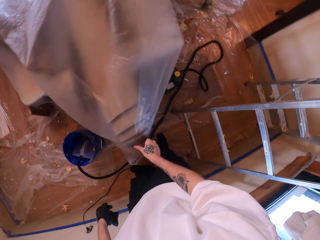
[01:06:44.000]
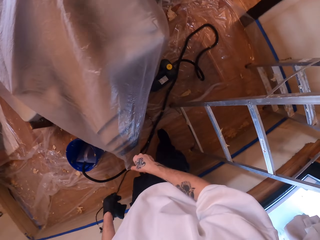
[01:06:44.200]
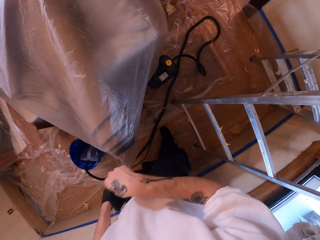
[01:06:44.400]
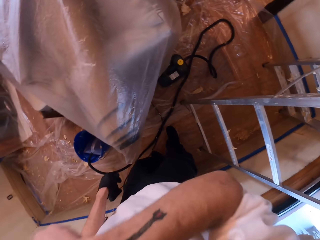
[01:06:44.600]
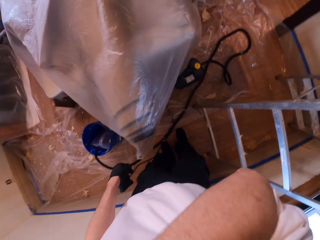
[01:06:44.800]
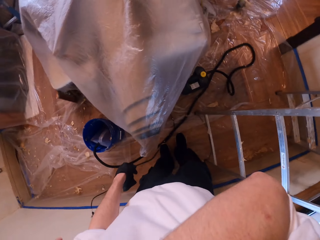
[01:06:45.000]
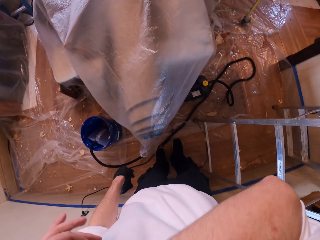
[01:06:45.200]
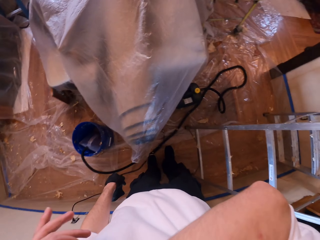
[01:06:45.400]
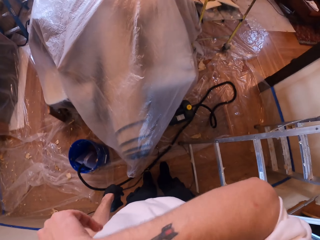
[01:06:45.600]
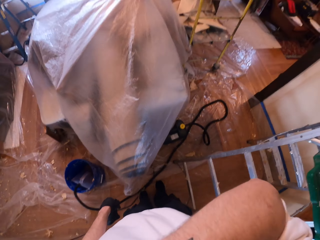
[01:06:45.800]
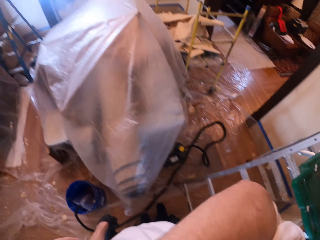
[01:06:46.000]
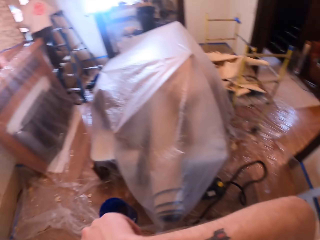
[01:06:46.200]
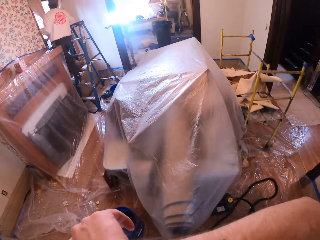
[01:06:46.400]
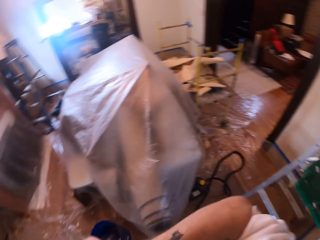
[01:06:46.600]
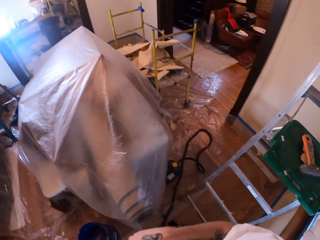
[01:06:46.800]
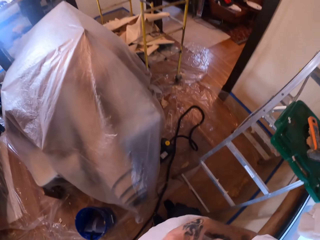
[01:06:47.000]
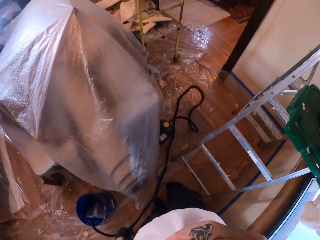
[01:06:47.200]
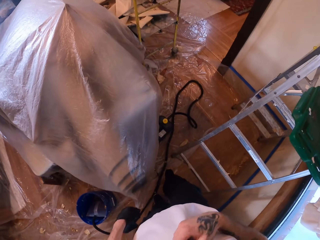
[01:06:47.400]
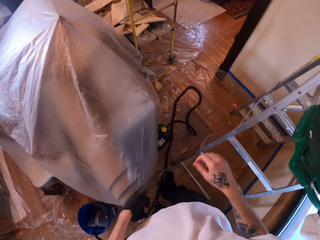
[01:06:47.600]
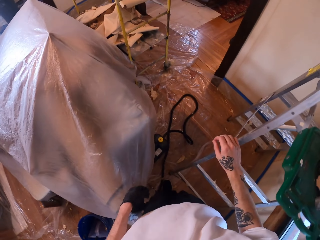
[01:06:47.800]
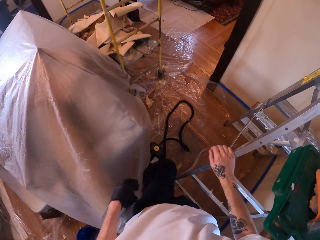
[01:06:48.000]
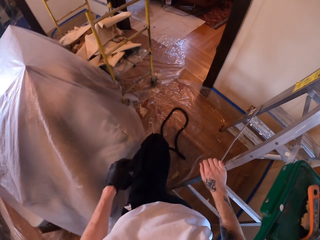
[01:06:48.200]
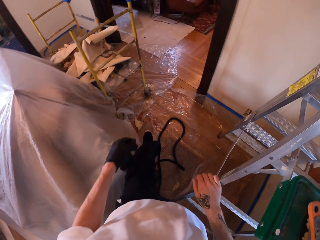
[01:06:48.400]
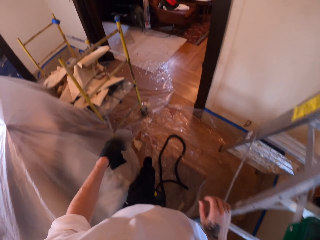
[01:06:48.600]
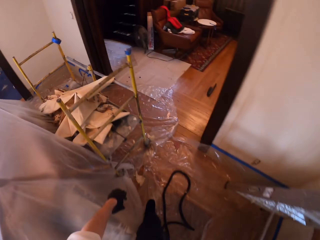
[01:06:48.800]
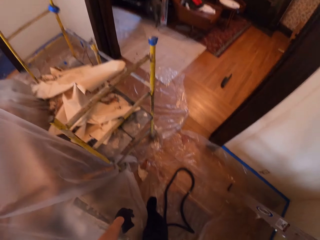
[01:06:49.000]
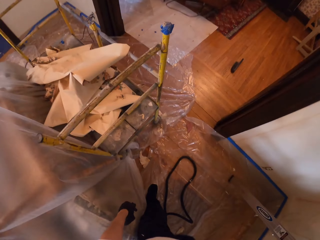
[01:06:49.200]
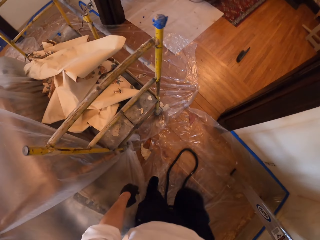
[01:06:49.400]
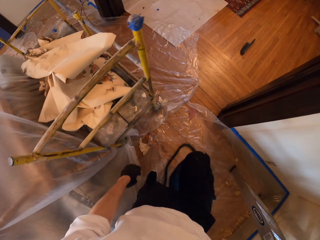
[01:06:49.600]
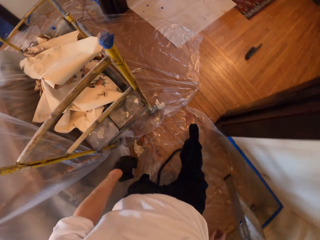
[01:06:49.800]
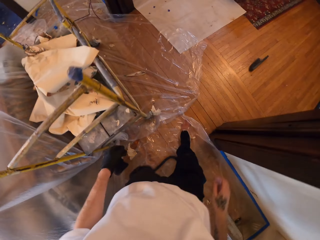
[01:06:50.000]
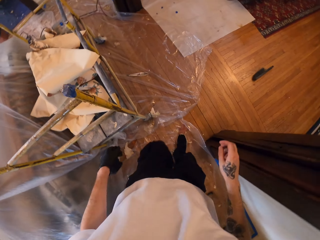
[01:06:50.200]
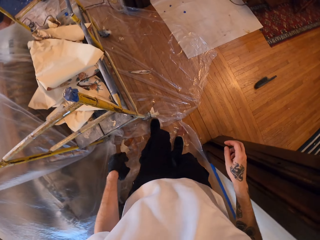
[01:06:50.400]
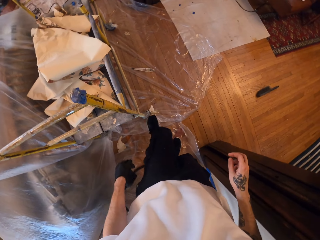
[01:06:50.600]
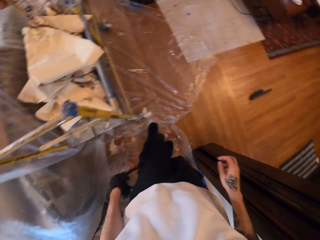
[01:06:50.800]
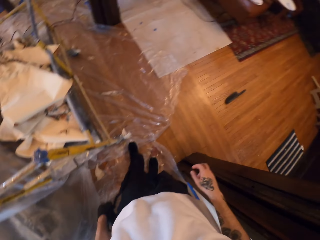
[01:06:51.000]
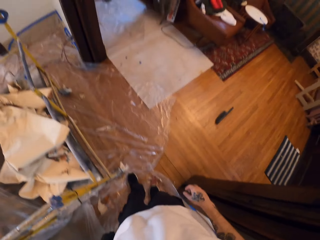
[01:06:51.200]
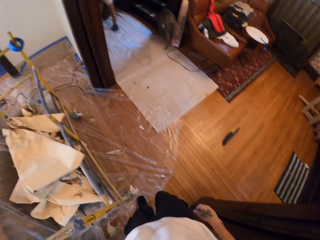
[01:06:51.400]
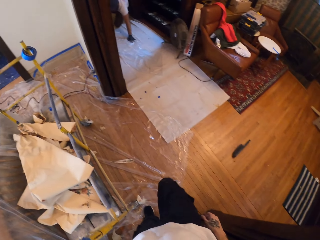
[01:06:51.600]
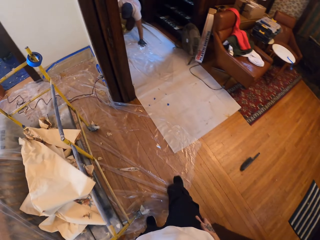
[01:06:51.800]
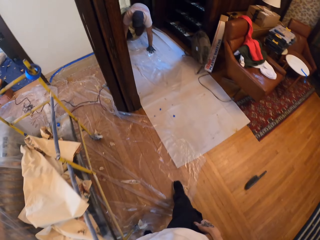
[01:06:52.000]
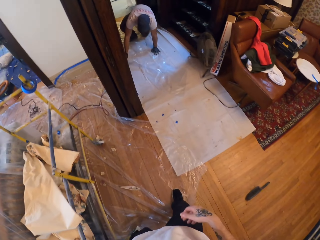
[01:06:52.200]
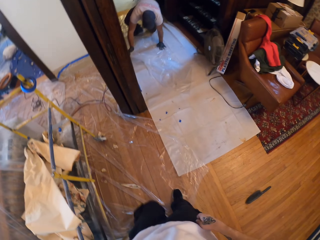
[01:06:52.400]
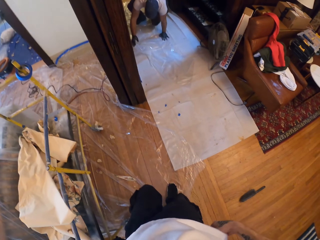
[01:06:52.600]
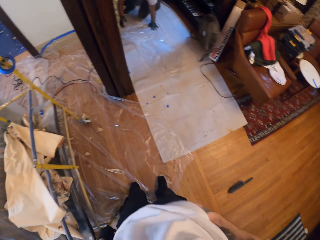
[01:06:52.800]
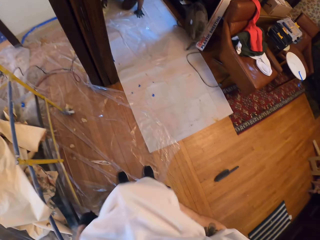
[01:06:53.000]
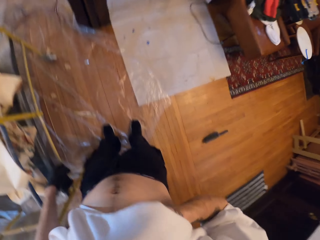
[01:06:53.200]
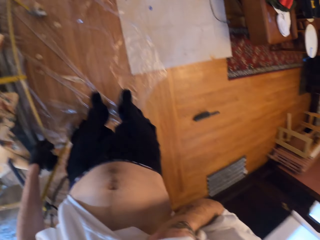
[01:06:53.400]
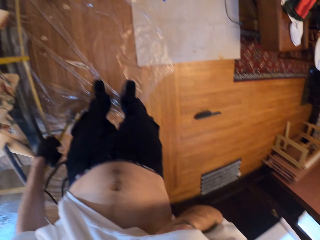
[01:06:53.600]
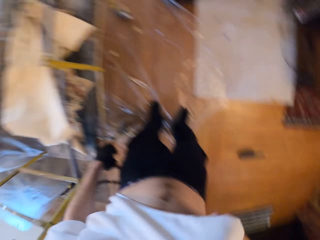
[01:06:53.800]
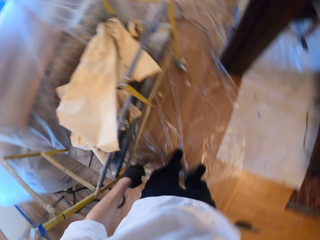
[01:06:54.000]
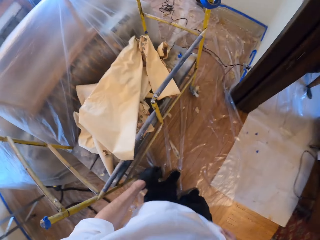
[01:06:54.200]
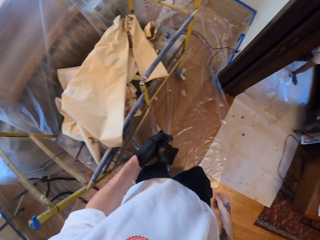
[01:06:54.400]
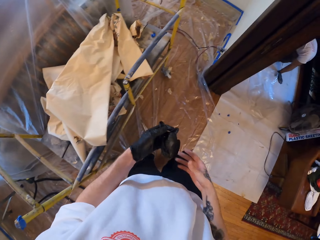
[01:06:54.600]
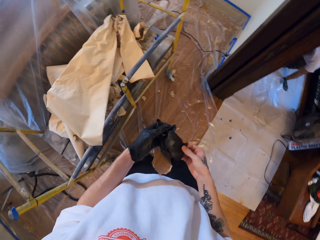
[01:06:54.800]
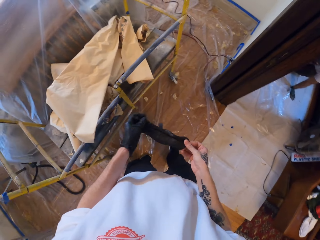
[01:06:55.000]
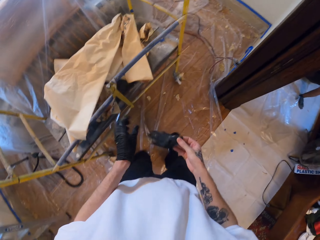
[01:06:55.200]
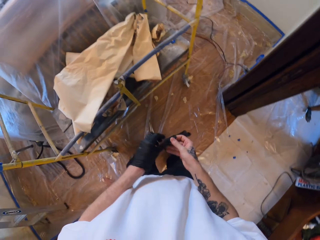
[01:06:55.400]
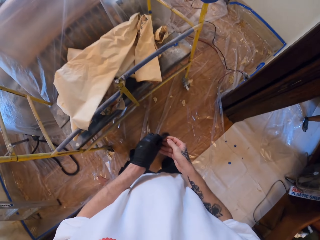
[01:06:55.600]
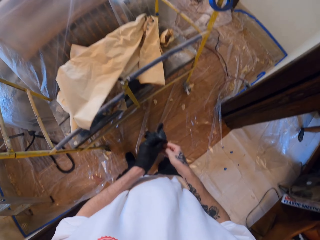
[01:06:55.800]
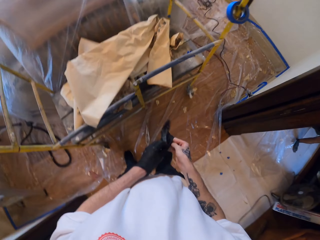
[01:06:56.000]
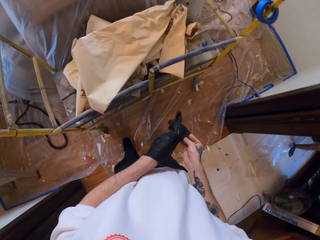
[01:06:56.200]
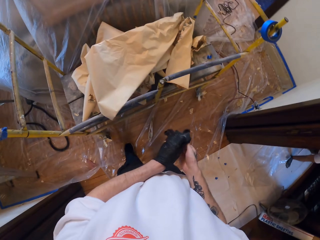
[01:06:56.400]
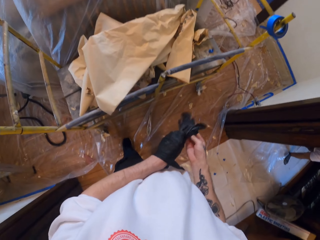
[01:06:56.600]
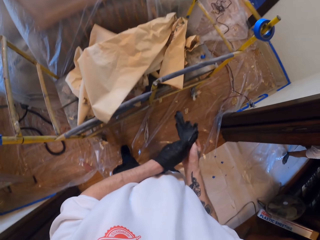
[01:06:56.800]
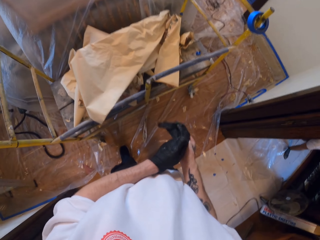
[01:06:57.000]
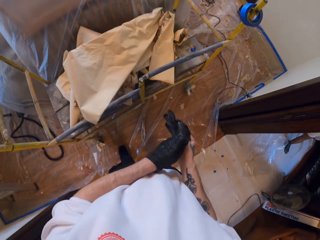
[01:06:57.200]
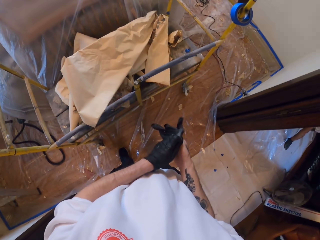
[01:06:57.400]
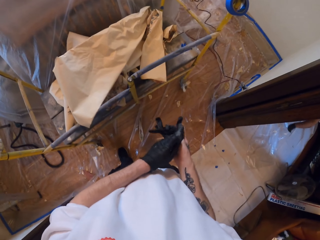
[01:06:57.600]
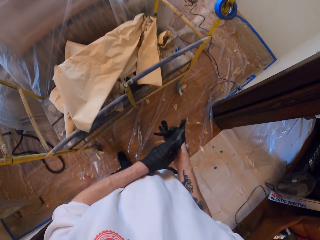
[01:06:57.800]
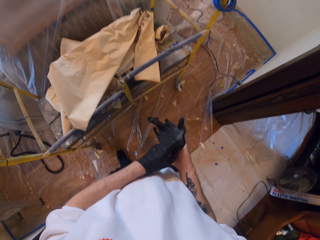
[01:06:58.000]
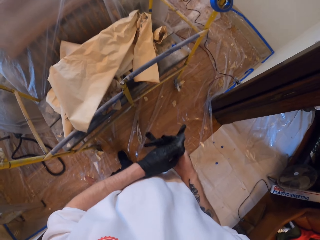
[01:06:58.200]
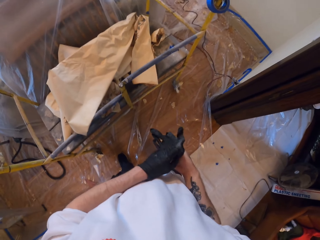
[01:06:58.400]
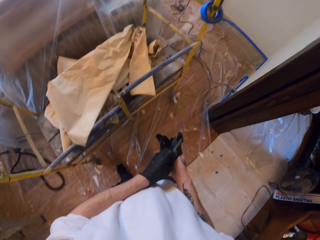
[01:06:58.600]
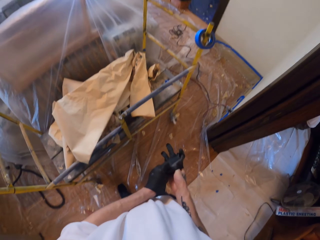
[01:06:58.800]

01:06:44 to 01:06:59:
The camera wearer holds a polythene lining. He scratches his face. He walks through the pipe. He wipes his face with the t-shirt. He holds a glove. He puts on the glove on the right hand.

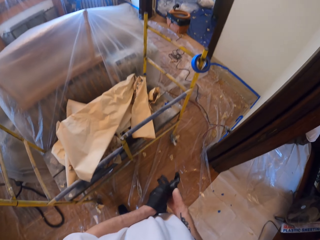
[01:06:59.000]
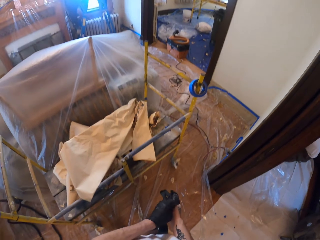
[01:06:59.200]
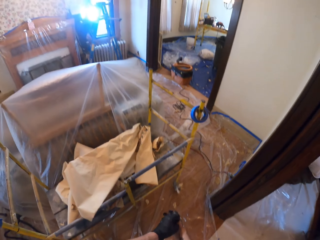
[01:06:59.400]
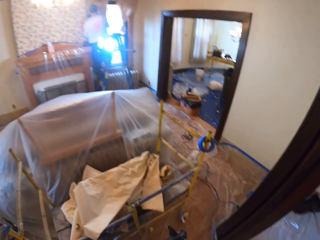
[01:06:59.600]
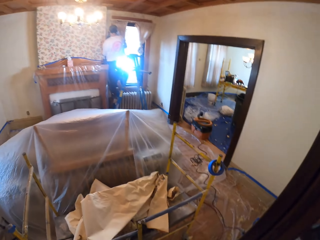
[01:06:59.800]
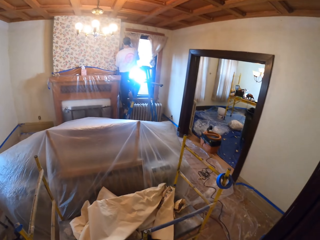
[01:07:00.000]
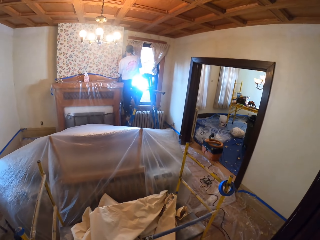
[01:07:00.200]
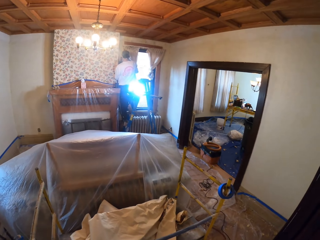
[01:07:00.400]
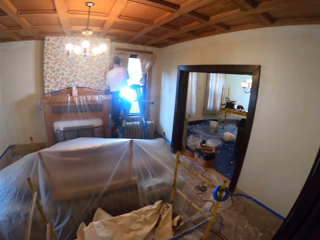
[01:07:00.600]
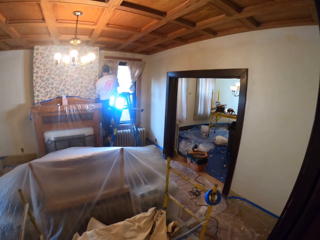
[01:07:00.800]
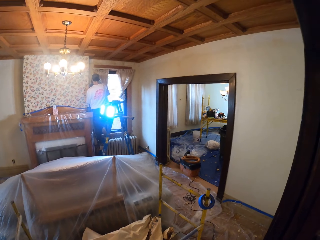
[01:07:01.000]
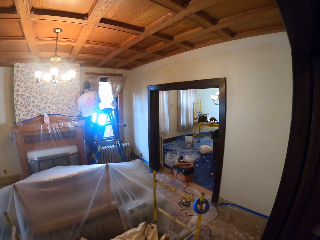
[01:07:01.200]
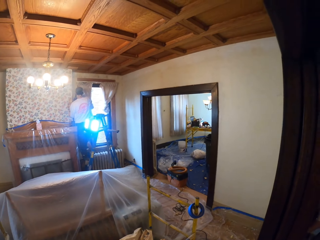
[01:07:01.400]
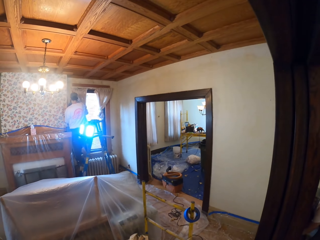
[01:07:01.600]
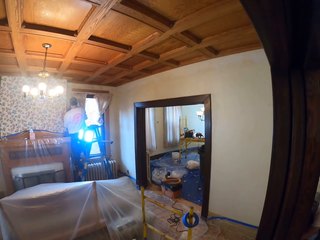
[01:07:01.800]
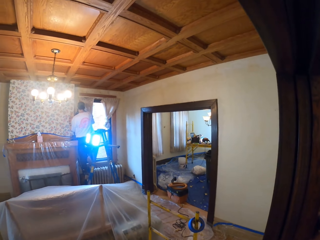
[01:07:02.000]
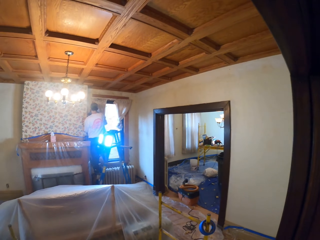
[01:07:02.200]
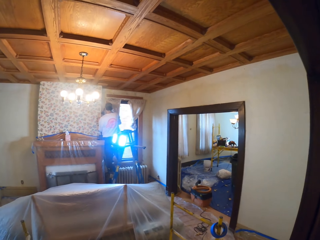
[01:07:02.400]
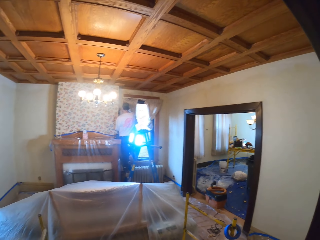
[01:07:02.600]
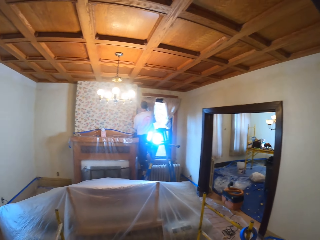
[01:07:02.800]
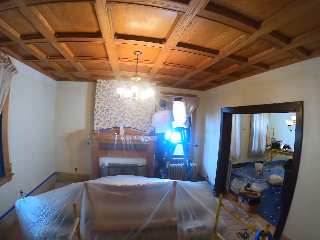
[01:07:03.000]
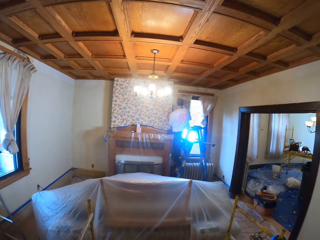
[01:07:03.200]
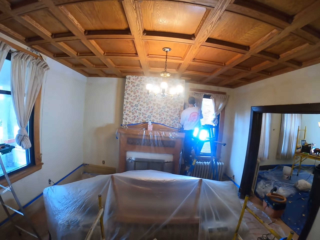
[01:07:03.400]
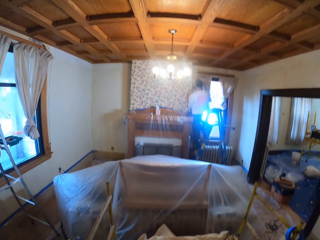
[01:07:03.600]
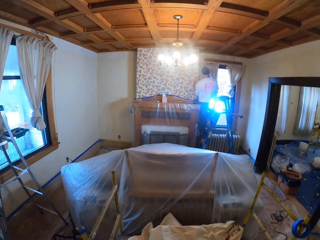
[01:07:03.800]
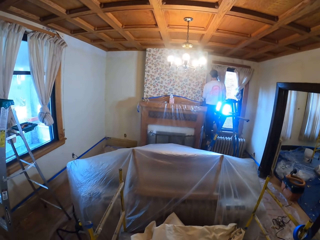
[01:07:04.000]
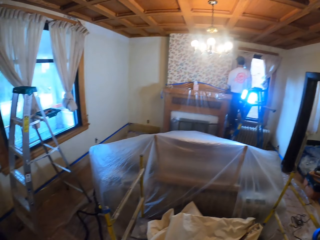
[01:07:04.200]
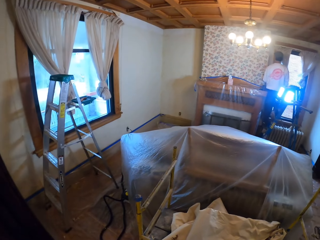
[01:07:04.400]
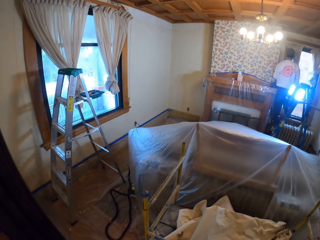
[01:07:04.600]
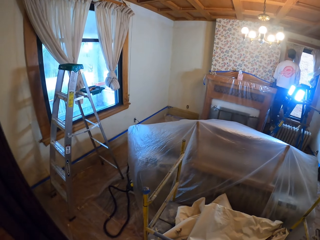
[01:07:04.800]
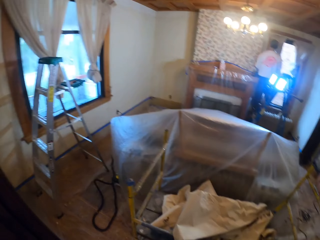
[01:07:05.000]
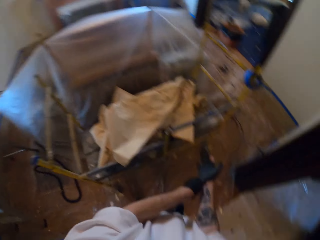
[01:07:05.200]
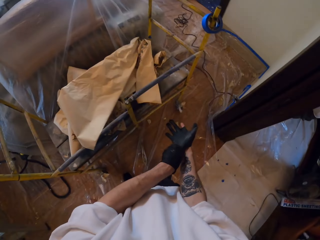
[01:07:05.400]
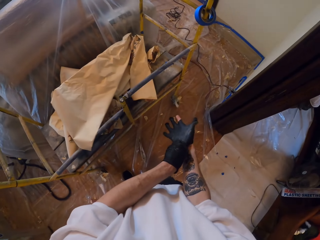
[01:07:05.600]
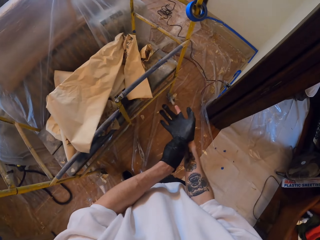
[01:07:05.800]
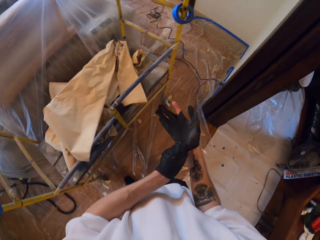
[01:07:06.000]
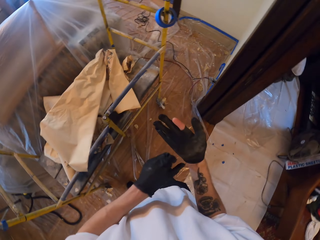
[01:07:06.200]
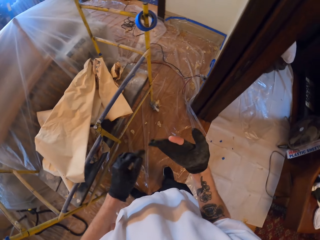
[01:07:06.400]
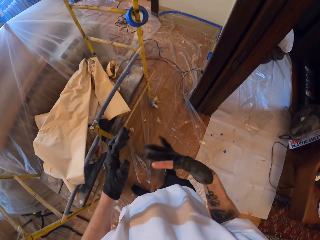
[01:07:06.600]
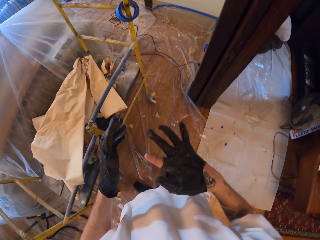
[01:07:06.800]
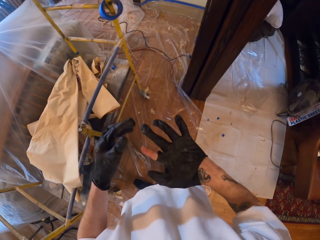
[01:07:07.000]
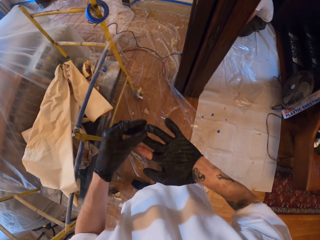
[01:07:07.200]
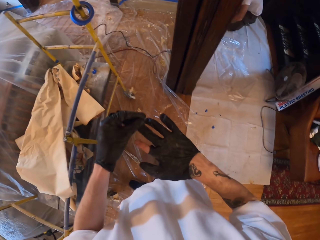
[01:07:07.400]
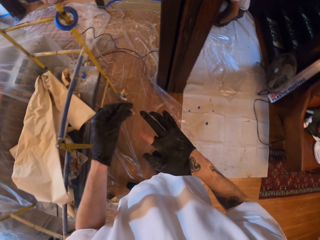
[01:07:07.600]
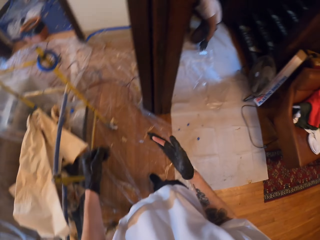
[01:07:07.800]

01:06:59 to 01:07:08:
The camera wearer looks around. Someone stands on the ladder. The camera wearer looks around.
